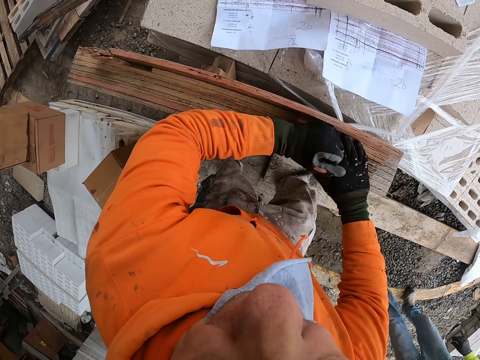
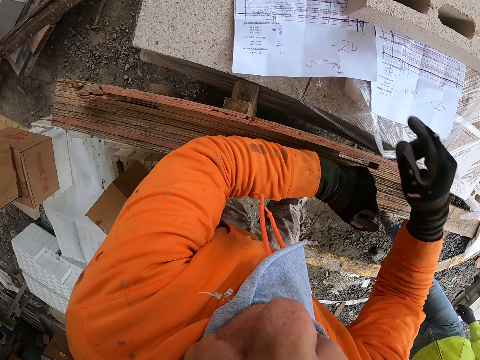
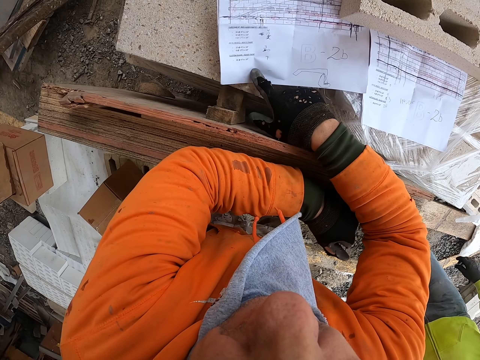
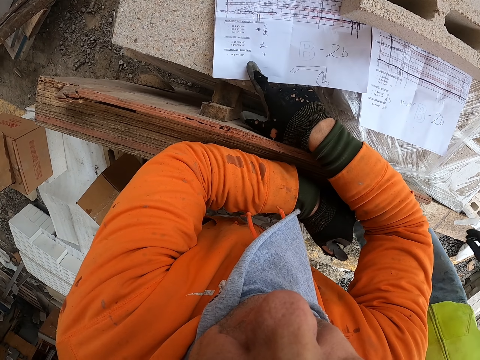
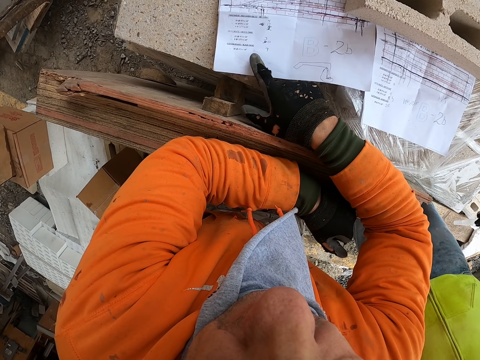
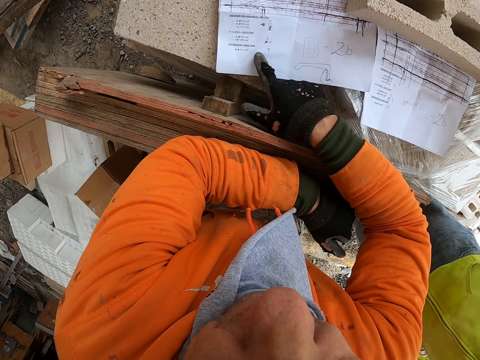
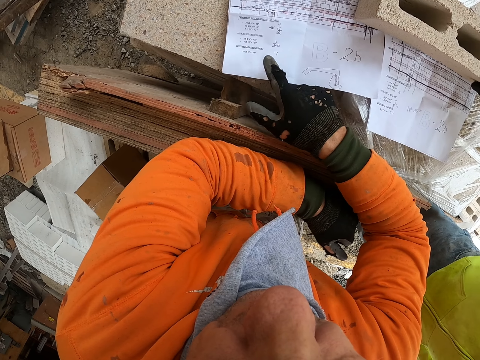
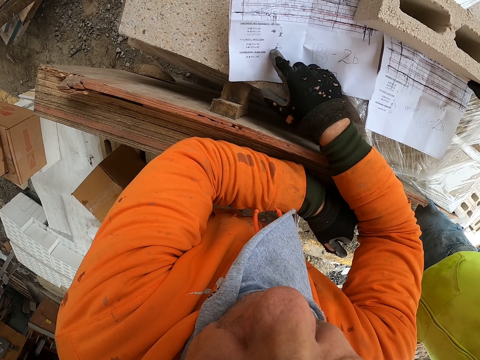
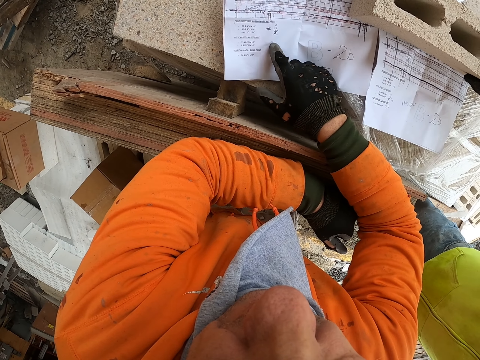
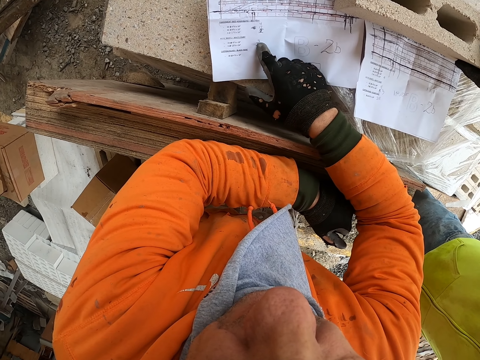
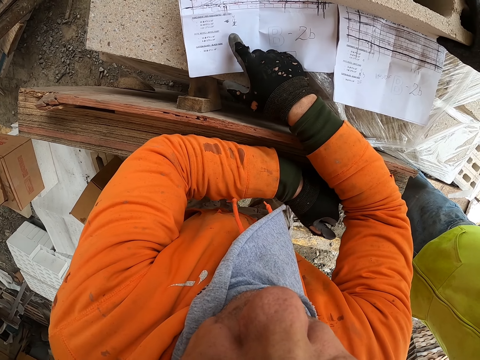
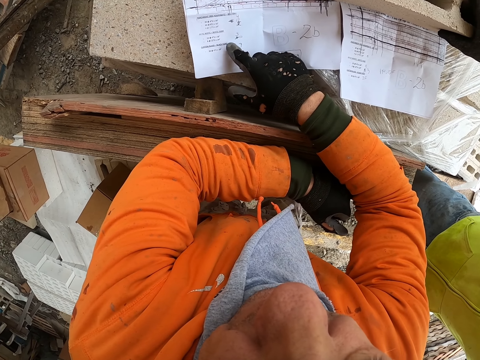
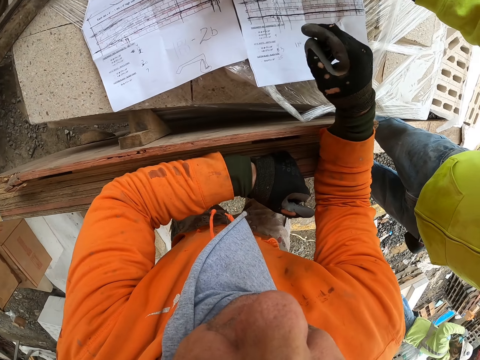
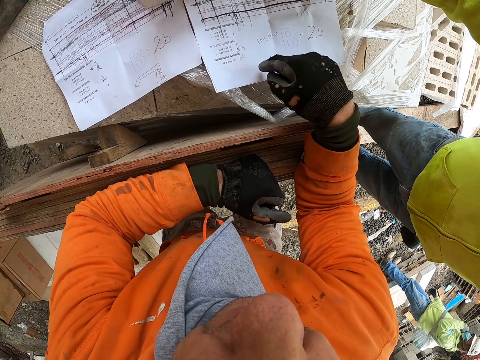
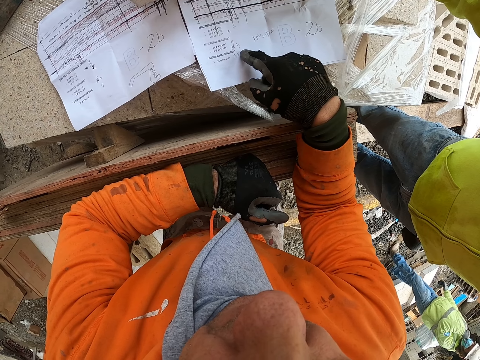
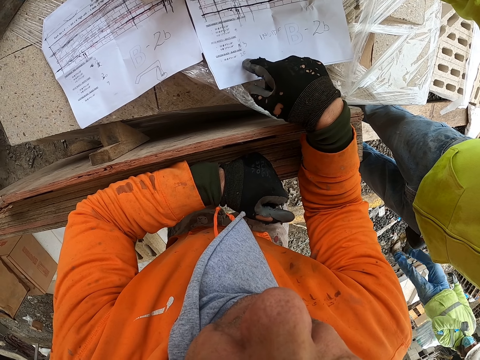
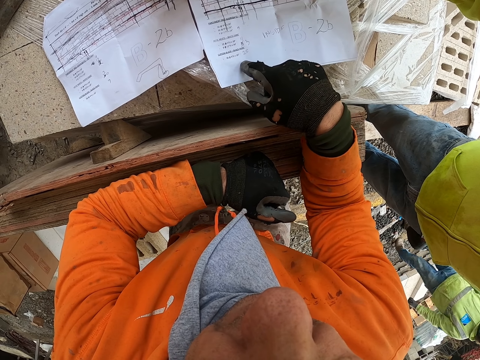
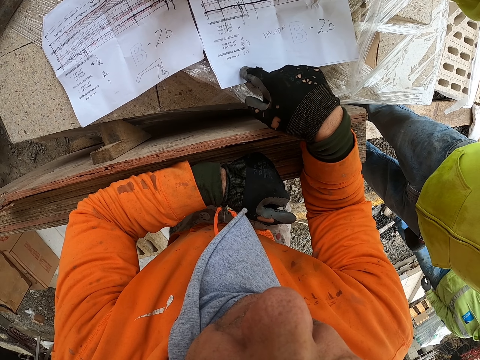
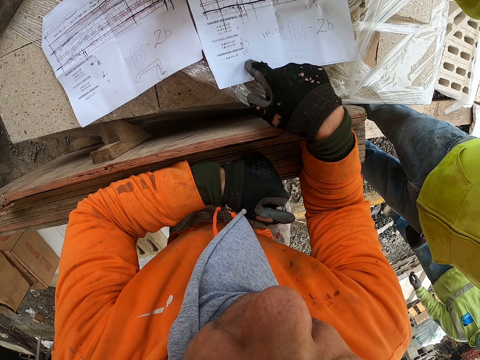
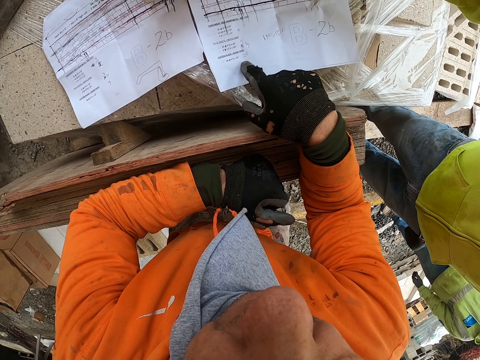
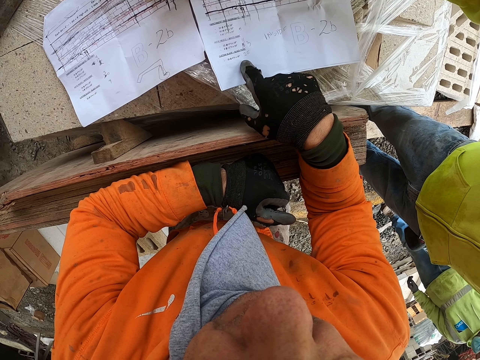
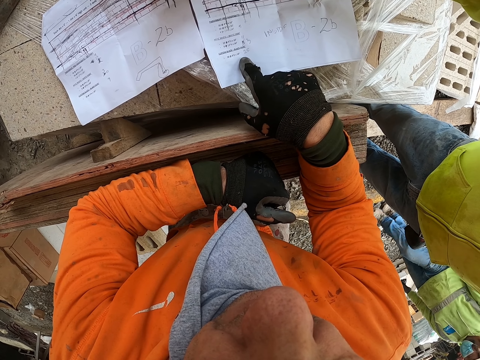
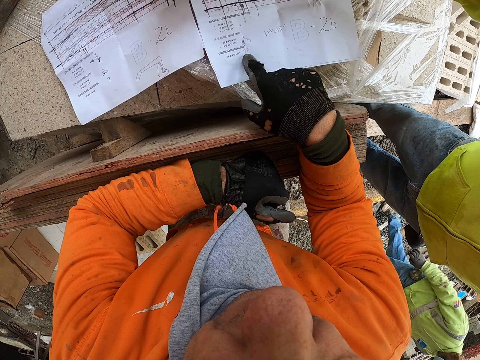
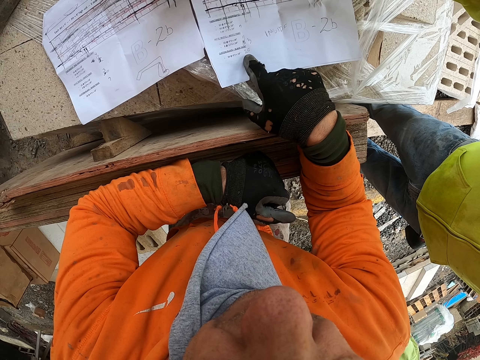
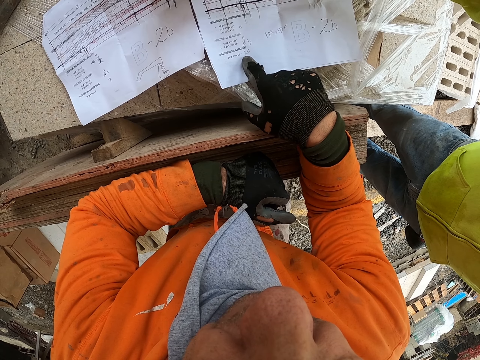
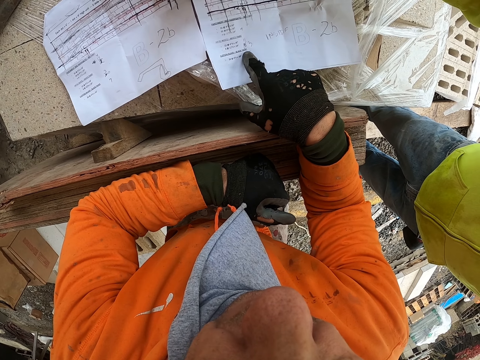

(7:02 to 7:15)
The camera wearer reads a paper. A person stands by. Another person walks near. The camera wearer reads the paper. The other person walks near. The camera wearer reads the paper.

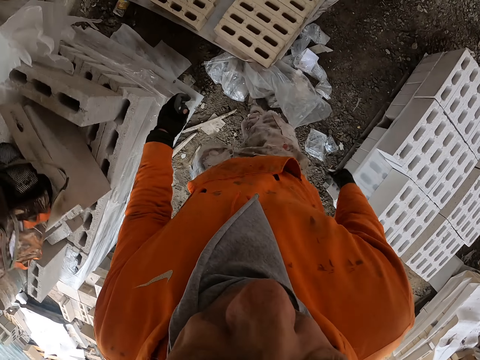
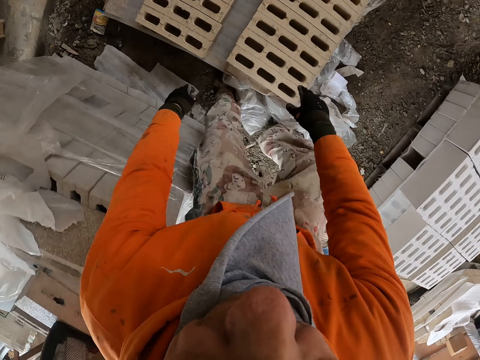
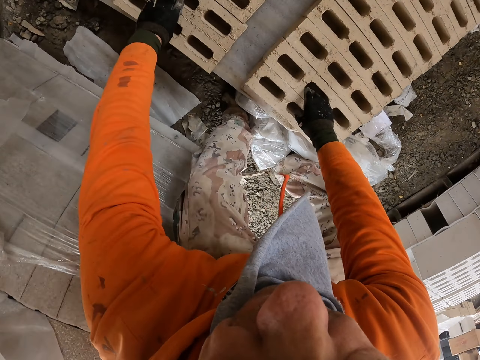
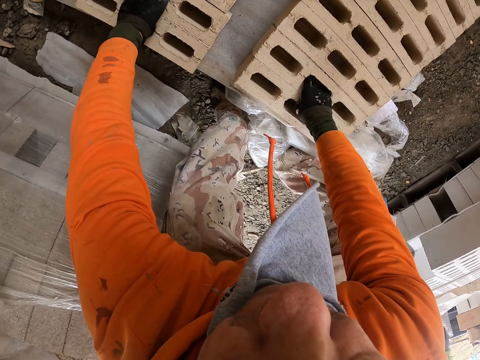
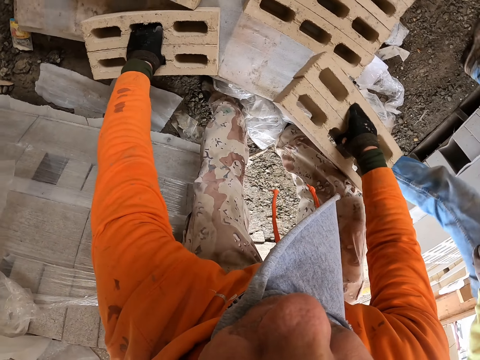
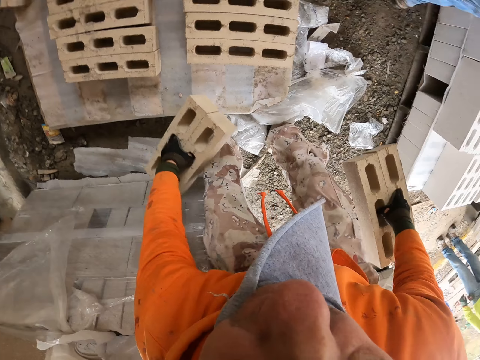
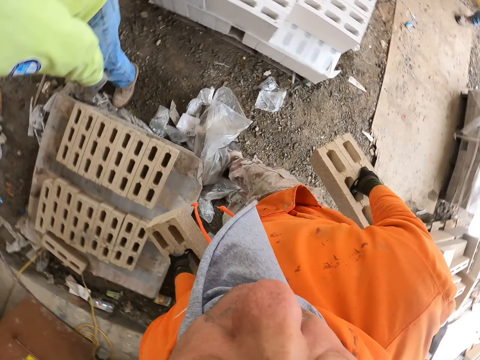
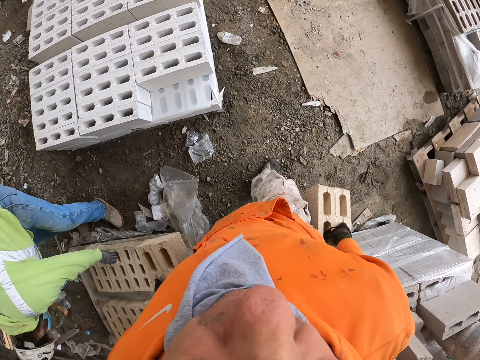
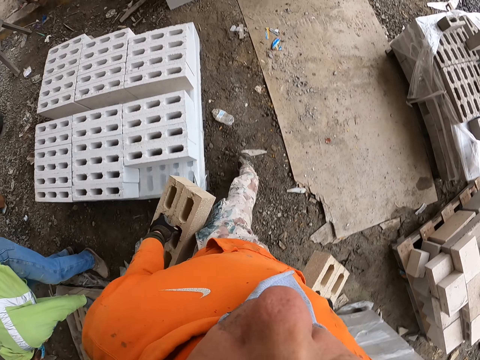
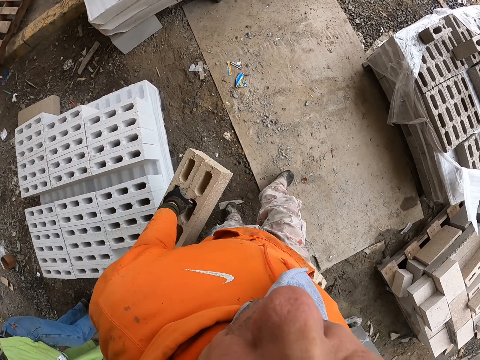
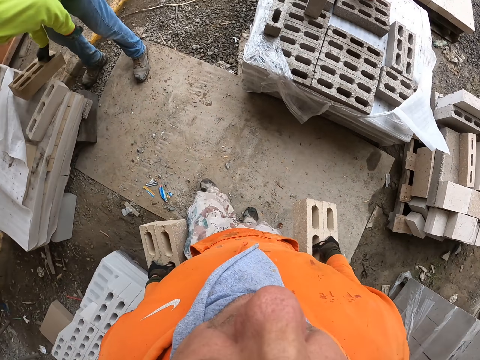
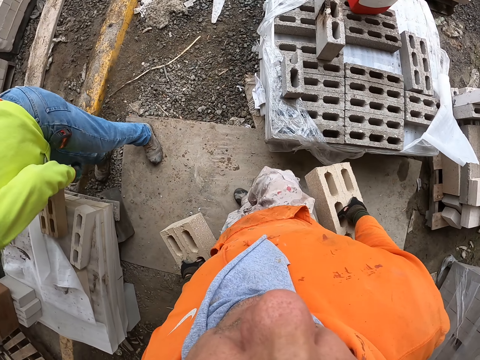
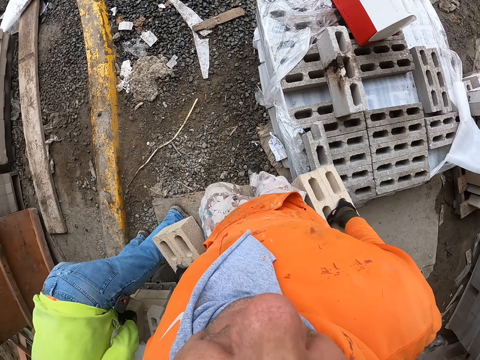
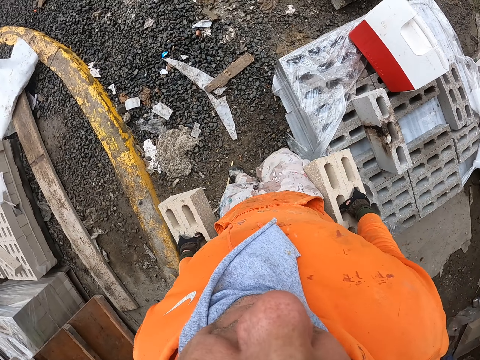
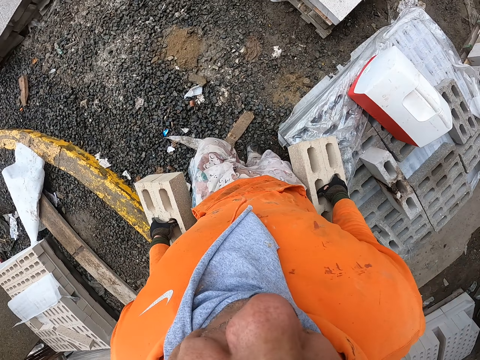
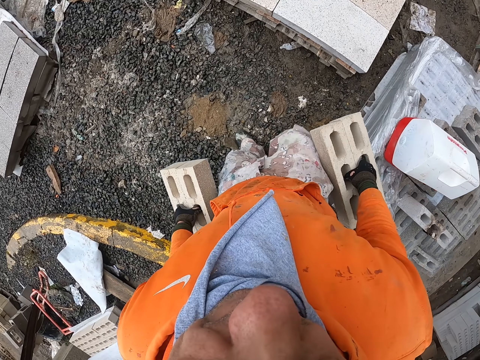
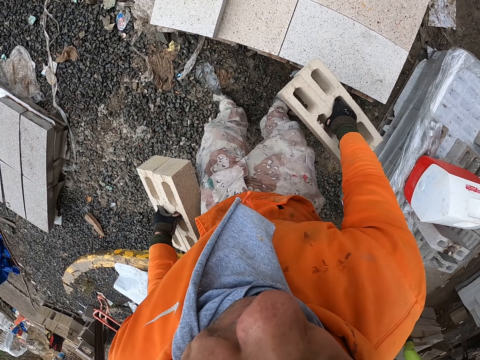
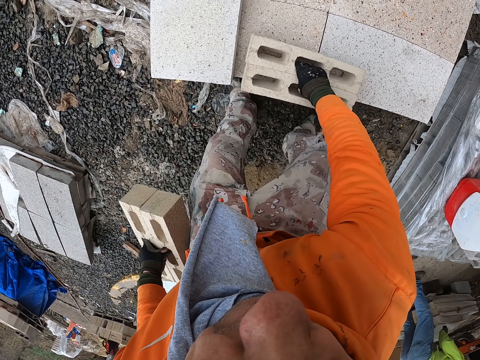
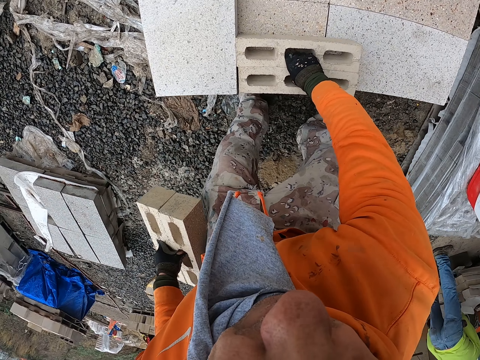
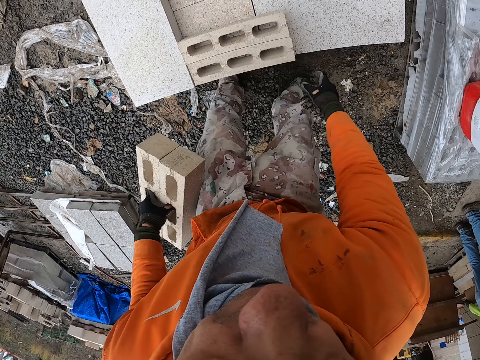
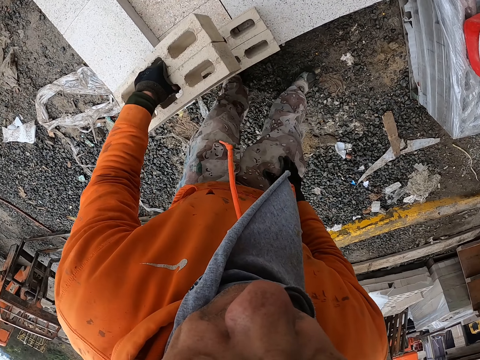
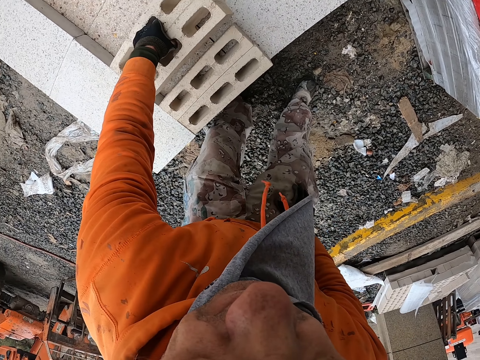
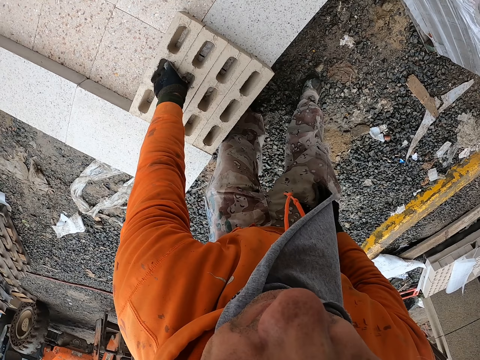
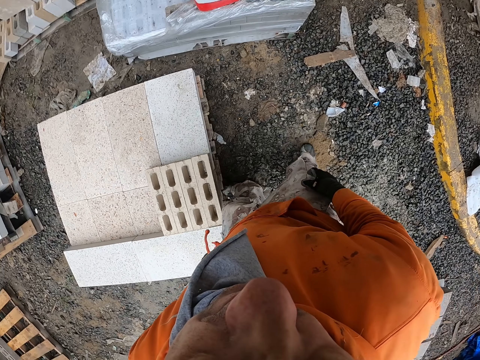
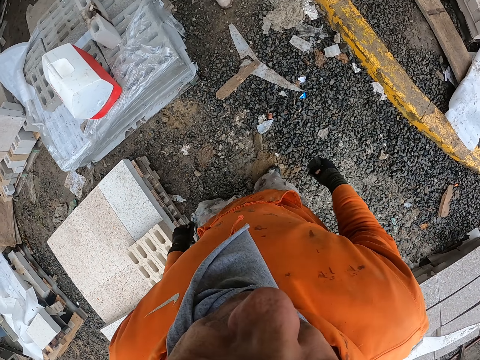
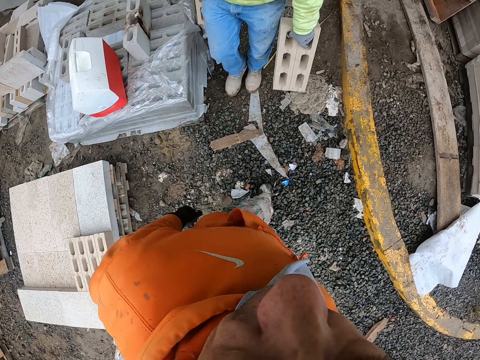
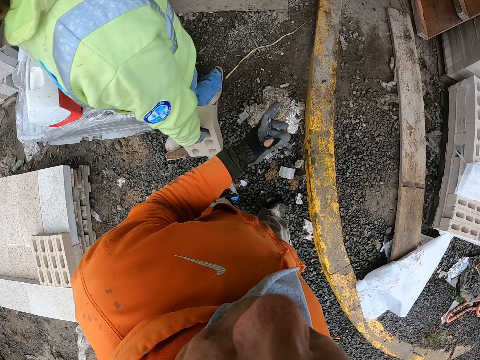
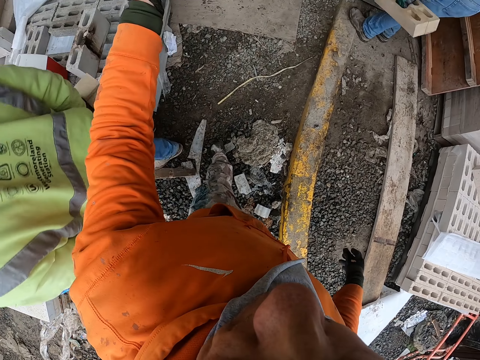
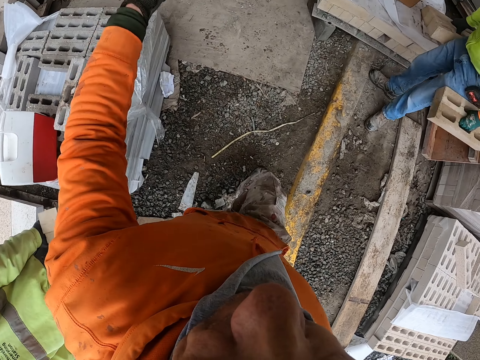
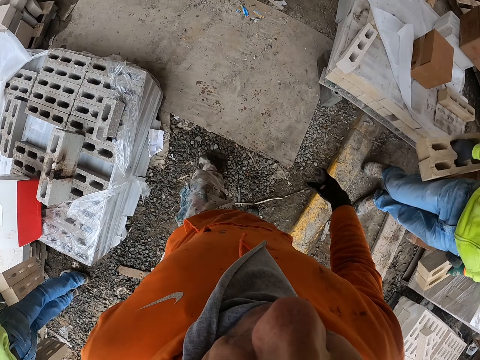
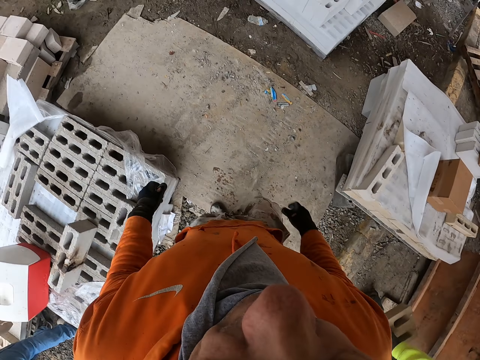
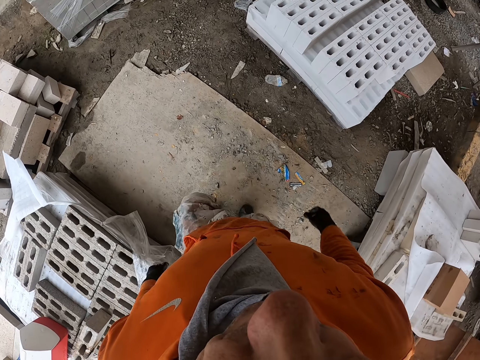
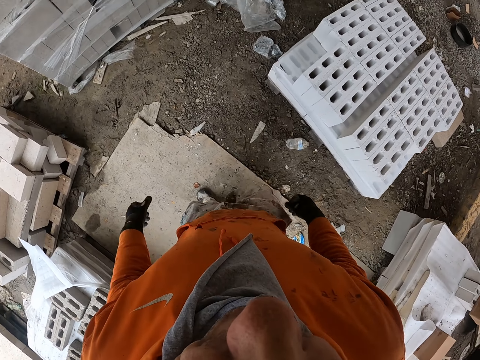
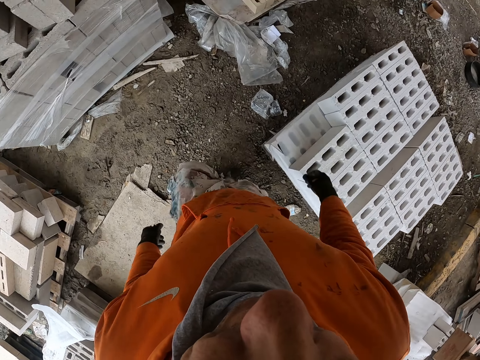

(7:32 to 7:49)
The camera wearer picks bricks. A person stands by. The camera wearer carries the bricks. They walk in the construction site with the bricks in hand. The person picks bricks. A man bends down. The camera wearer places the bricks on top of other bricks. They walk in the construction site. The man carries a brick. The camera wearer gestures with hand. They walk in the construction site.
